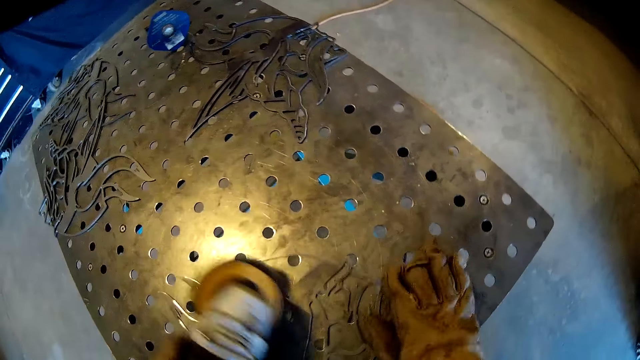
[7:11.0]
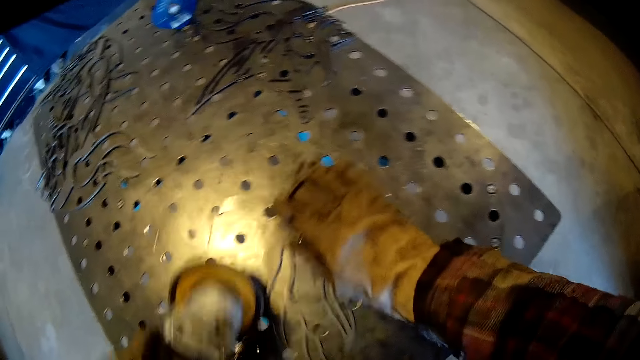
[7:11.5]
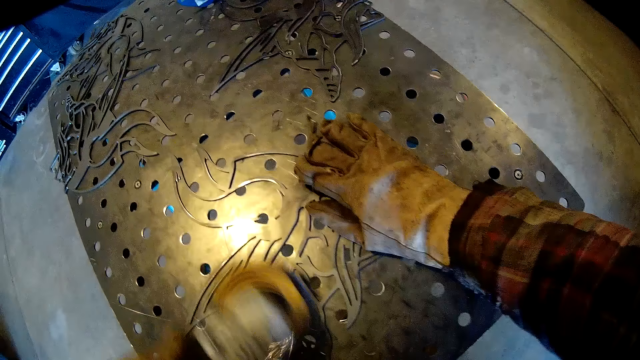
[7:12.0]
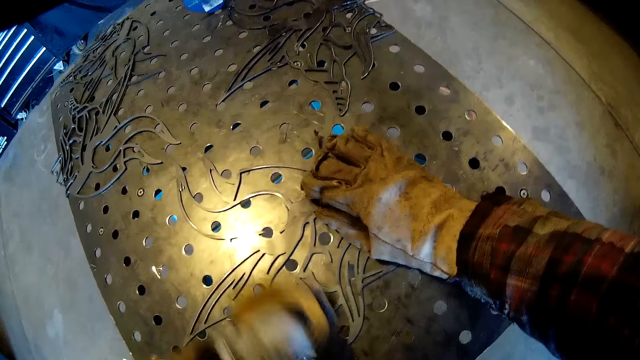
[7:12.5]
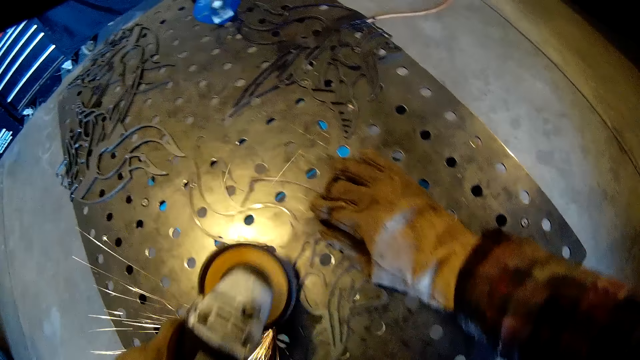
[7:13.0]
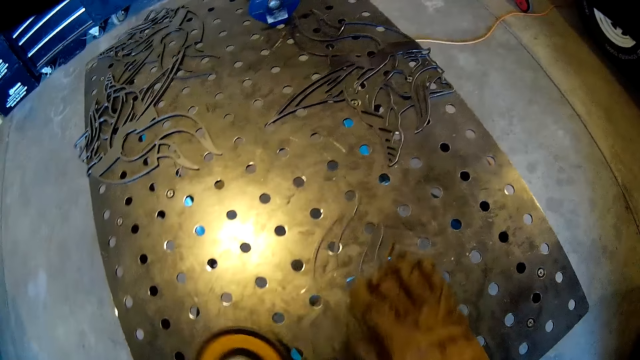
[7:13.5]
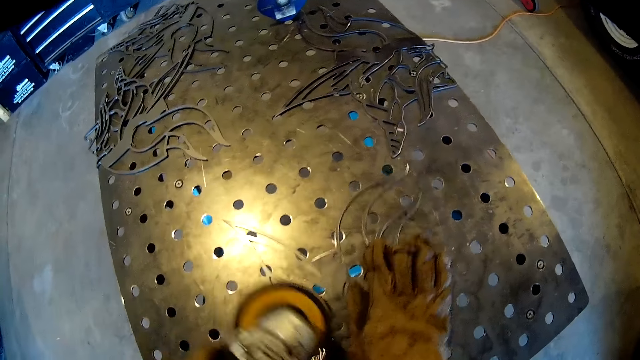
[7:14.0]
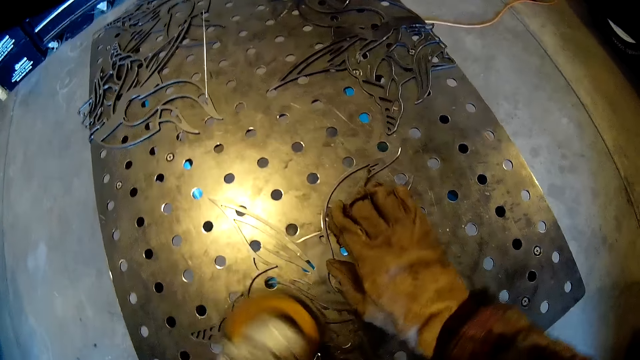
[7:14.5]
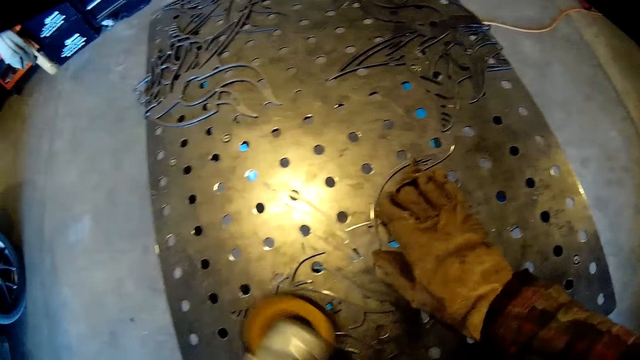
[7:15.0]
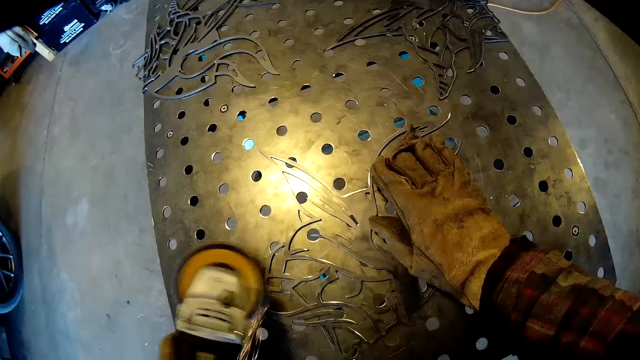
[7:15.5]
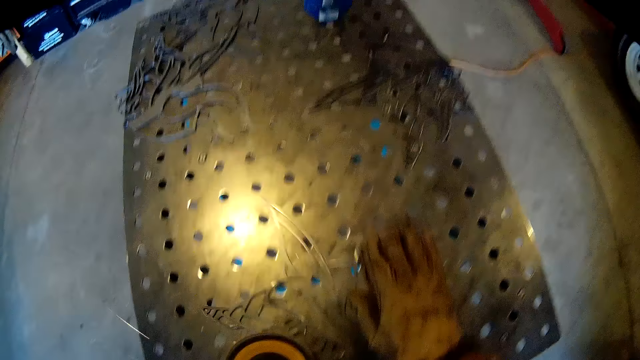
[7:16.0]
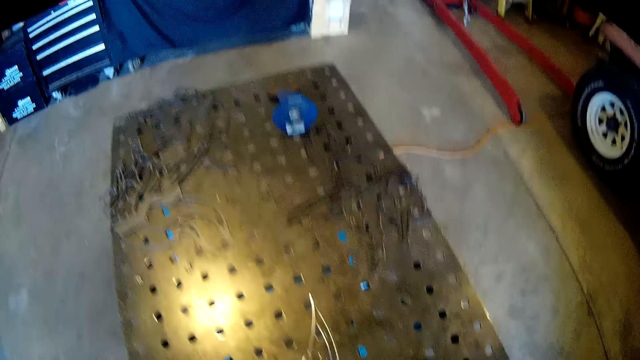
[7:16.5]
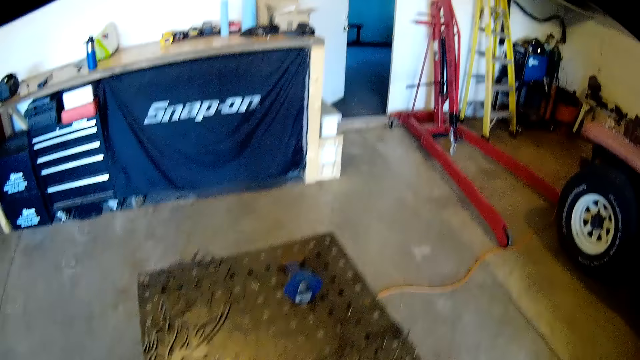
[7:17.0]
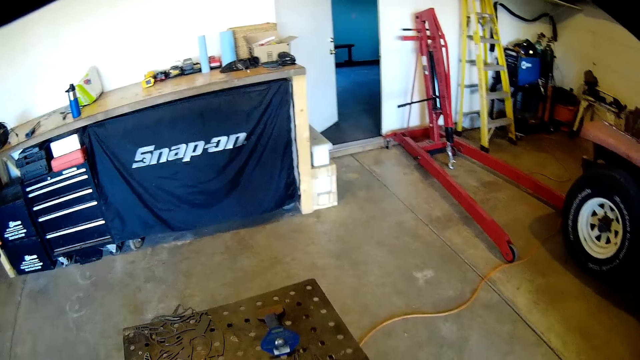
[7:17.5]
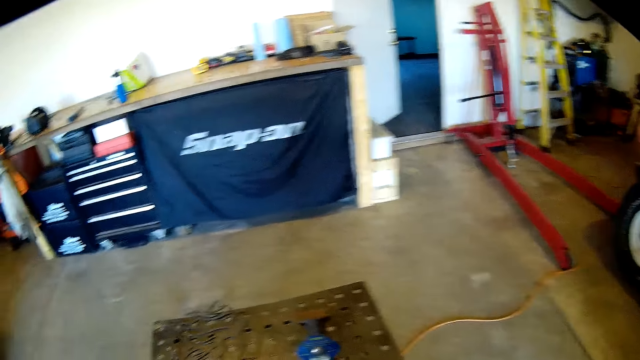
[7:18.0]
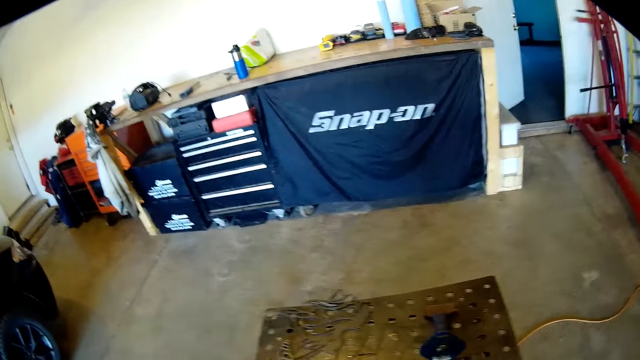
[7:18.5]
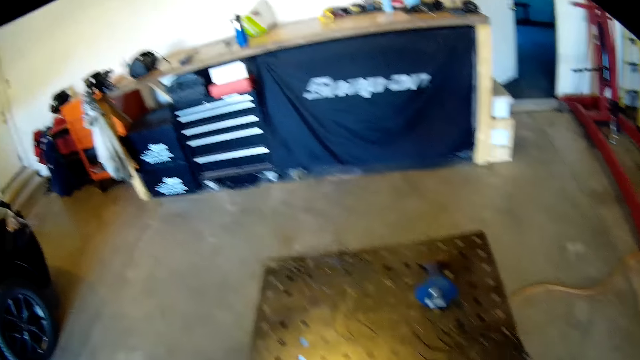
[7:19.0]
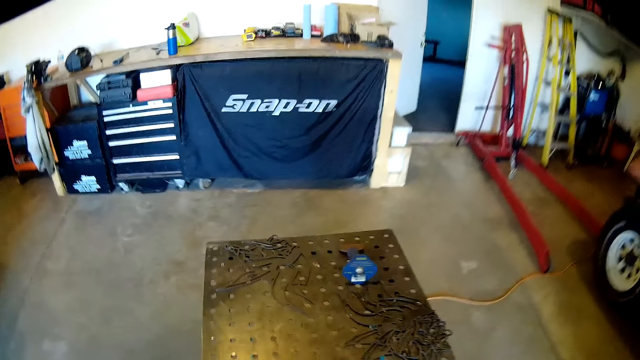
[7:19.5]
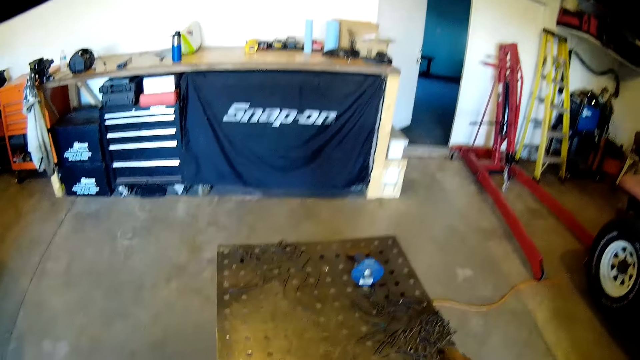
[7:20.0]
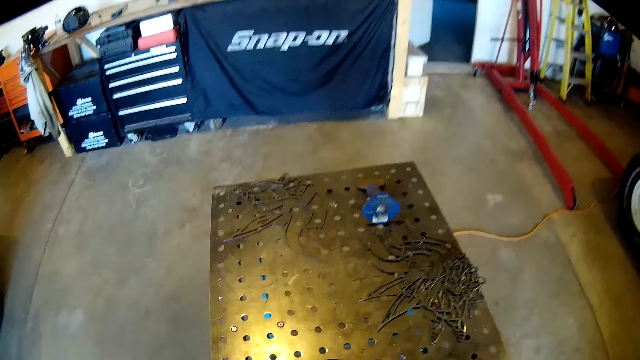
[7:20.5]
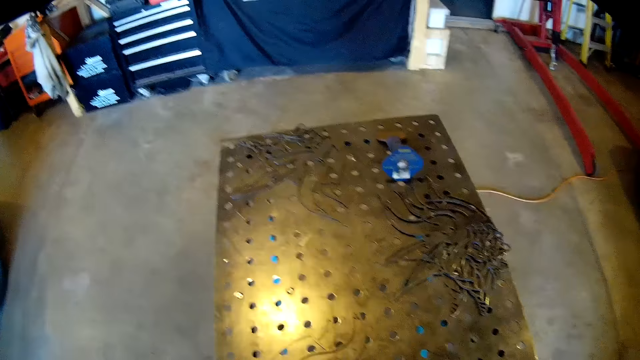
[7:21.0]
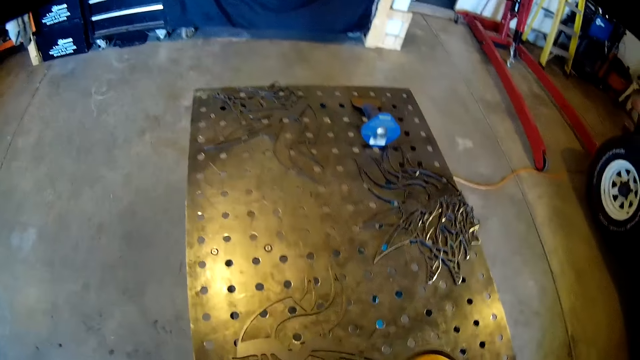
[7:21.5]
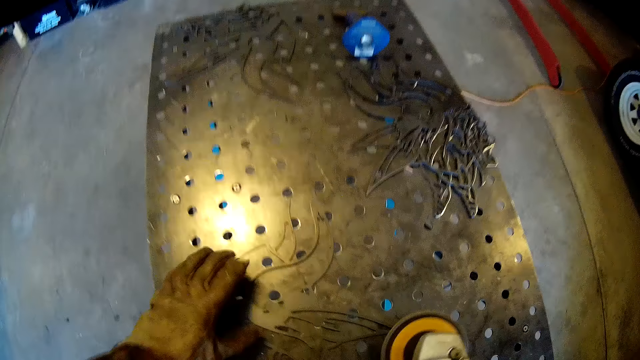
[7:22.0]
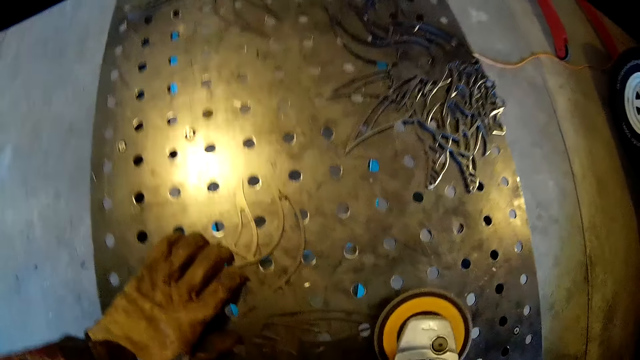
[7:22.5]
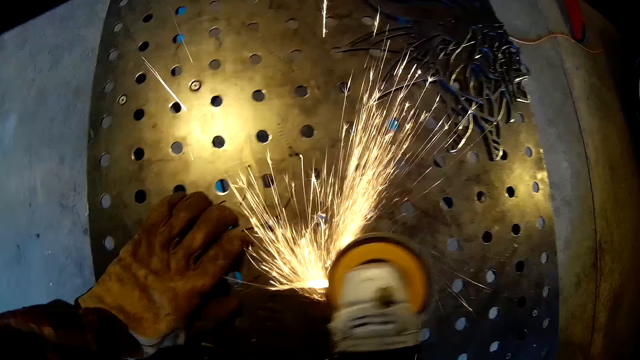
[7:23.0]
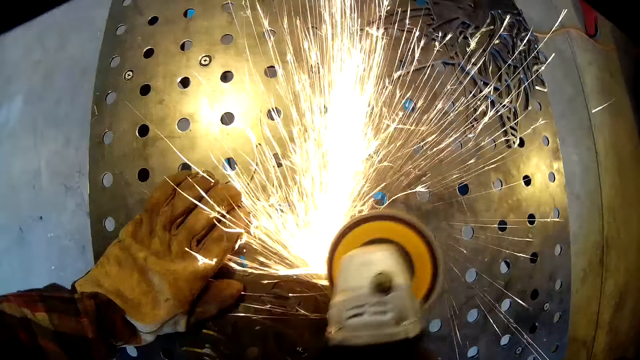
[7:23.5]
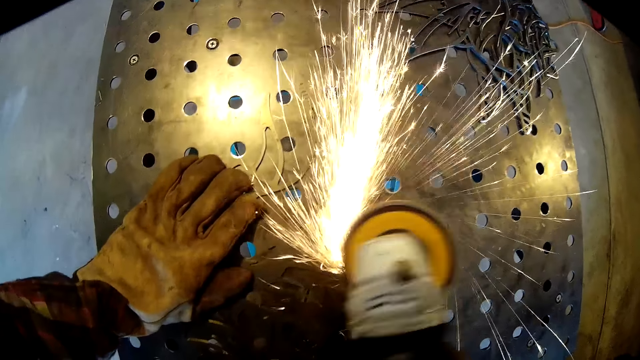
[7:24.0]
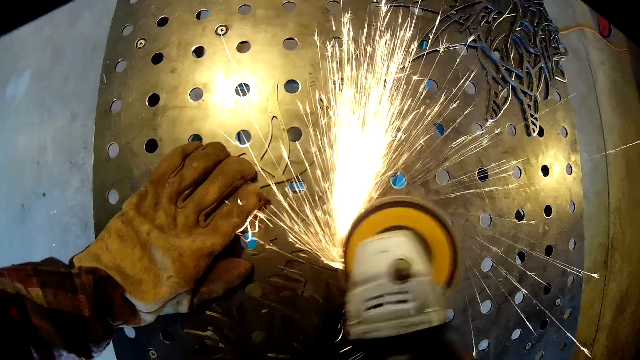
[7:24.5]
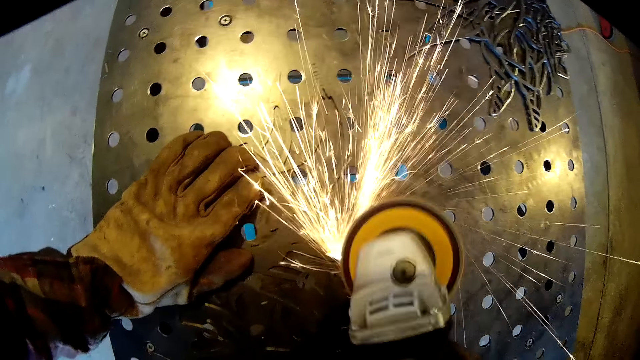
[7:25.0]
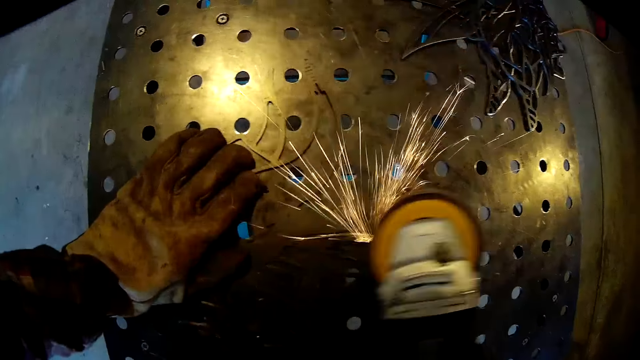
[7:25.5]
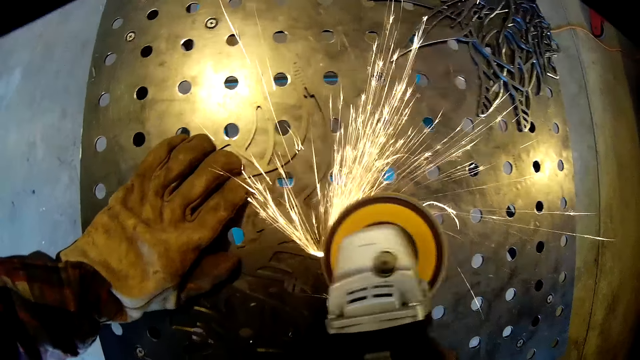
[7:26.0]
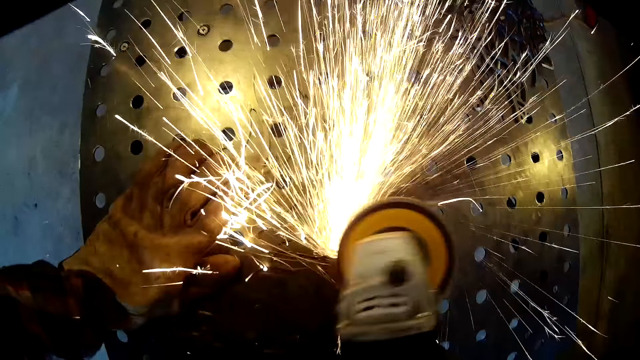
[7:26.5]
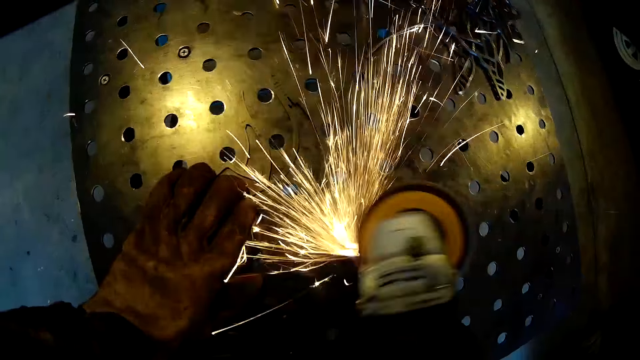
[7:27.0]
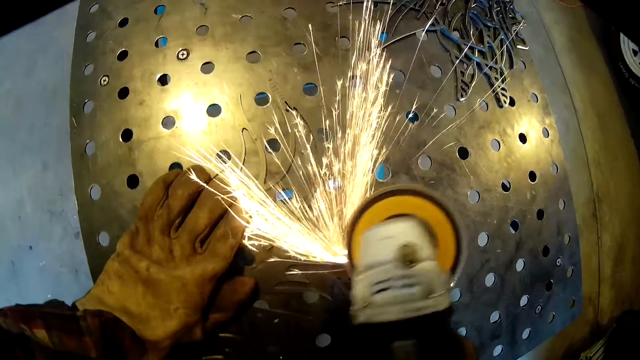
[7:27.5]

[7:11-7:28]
The camera wearer adjusts the carved steel on the iron table with his right hand. He holds the metal. He polishes the metal. He adjusts the carved steel on the iron table with his right hand. He turns the metal. He polishes the metal. He adjusts the carved steel on the iron table with his right hand. He looks around. He flips the carved steel on the iron table with his right hand. He places his left hand on the carved steel. He sands the carved steel on the iron table with the sanding machine in his right hand.

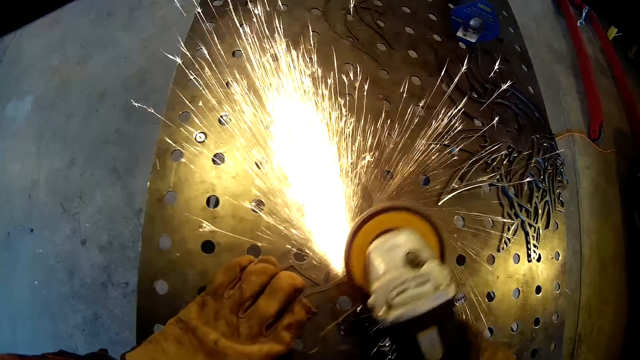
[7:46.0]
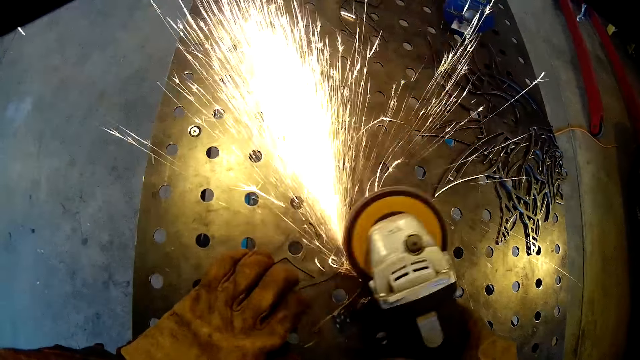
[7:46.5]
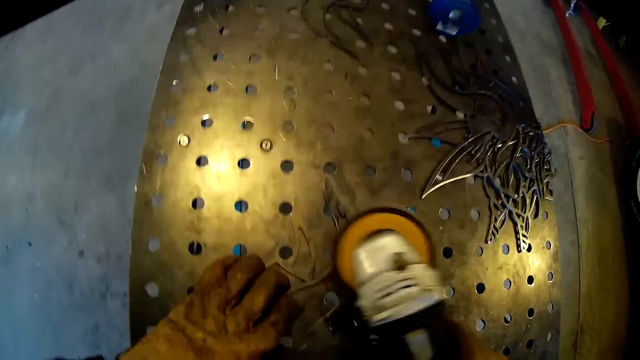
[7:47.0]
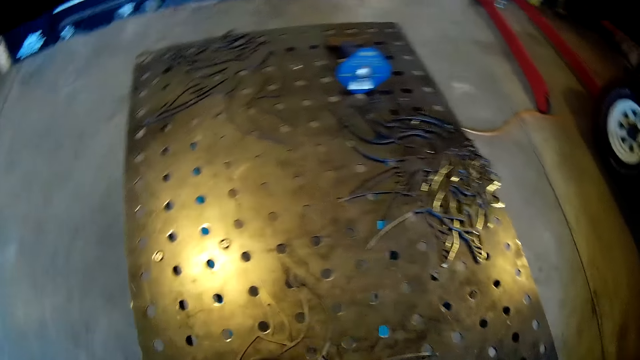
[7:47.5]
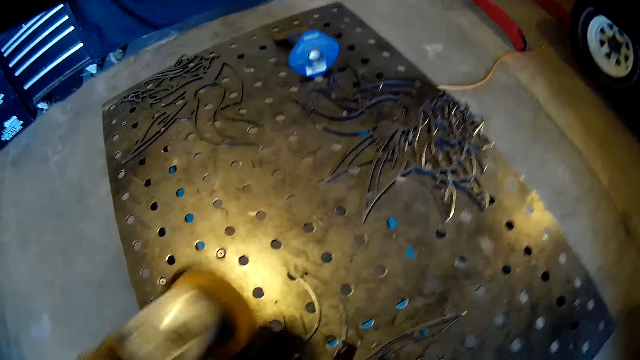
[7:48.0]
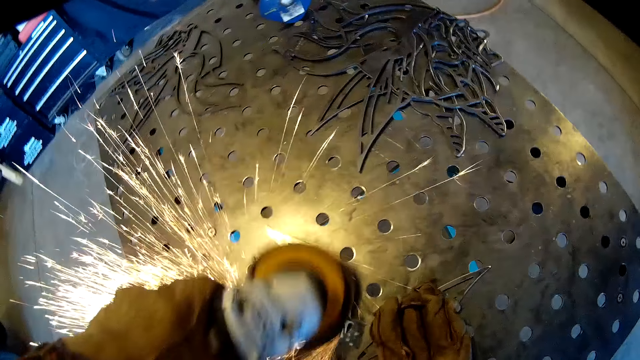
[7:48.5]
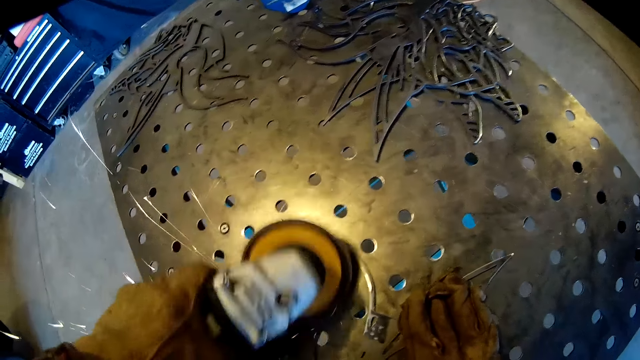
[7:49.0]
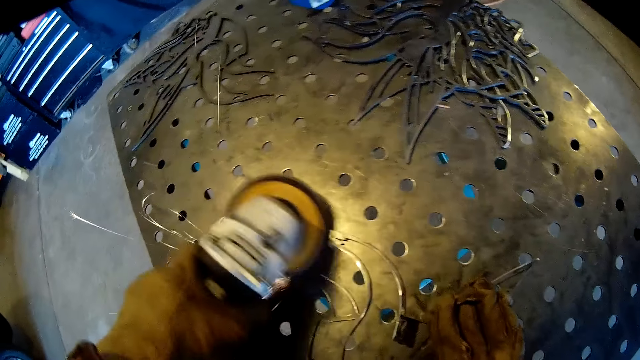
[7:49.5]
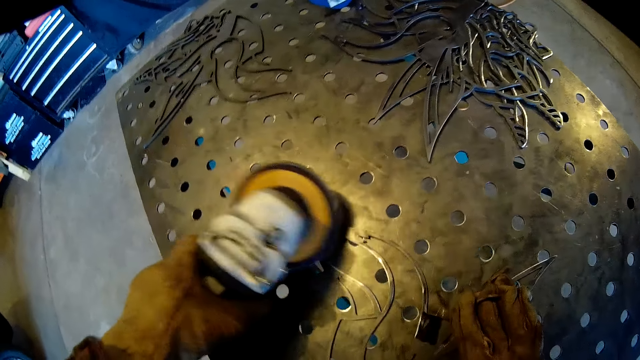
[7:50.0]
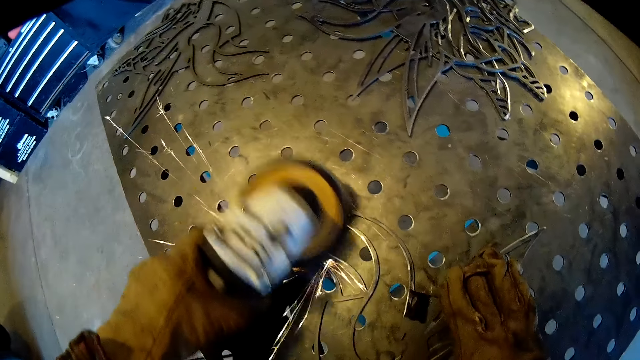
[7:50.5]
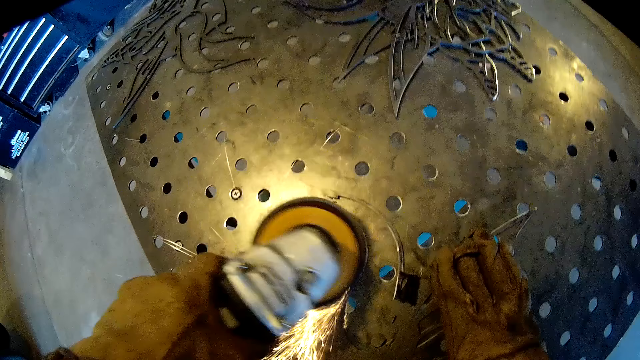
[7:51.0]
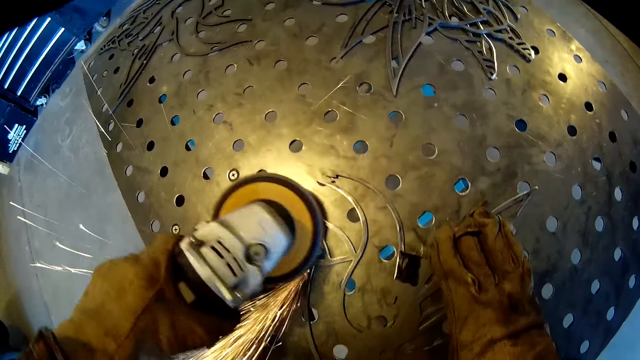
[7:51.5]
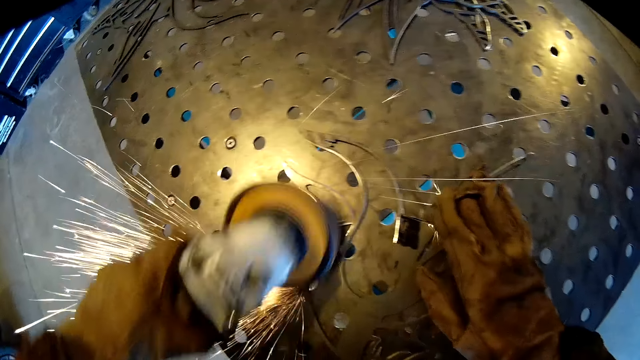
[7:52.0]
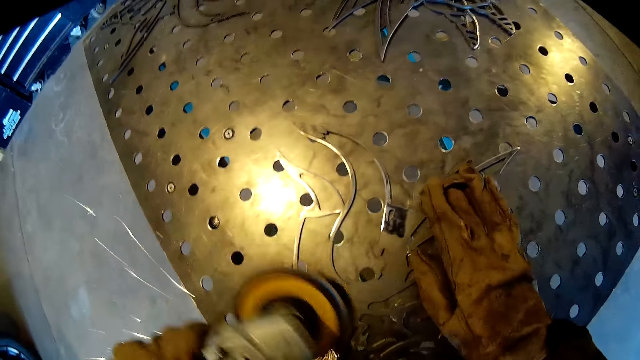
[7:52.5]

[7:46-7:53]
The camera wearer looks around. He sands the carved steel on the iron table with the sanding machine in his left hand.
